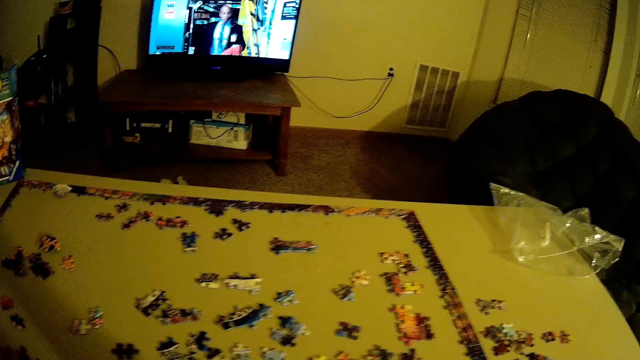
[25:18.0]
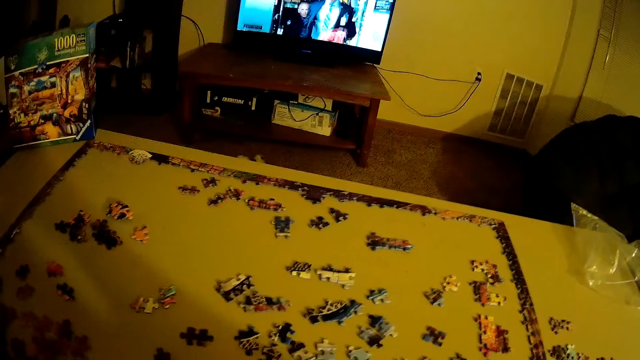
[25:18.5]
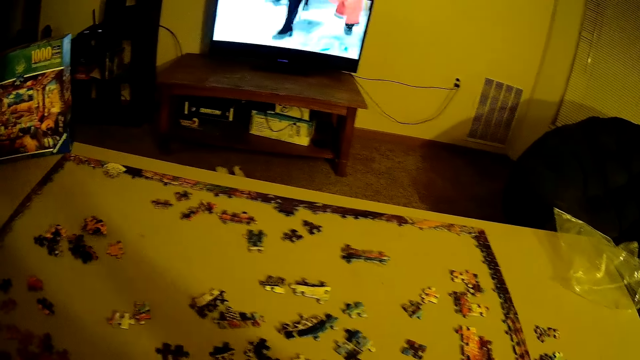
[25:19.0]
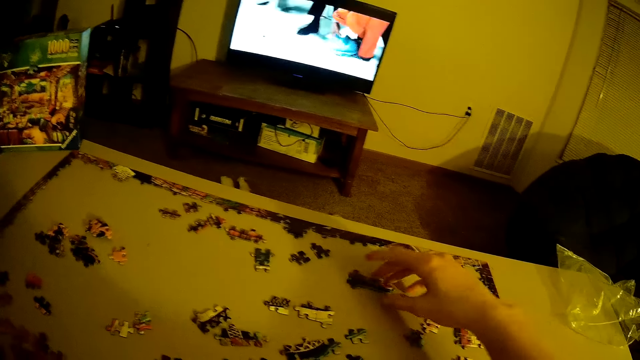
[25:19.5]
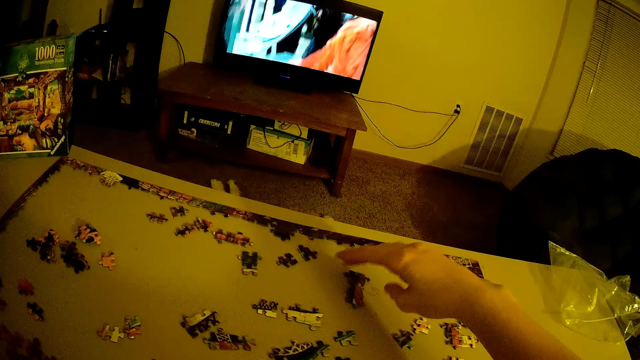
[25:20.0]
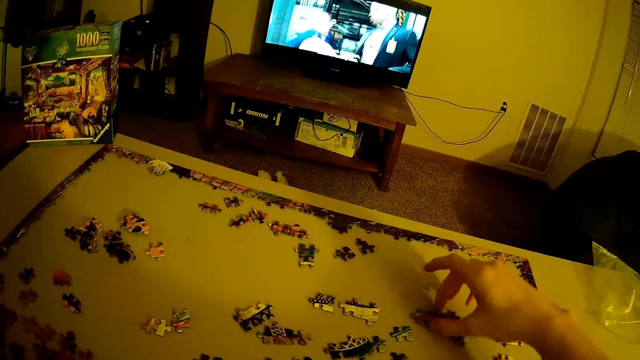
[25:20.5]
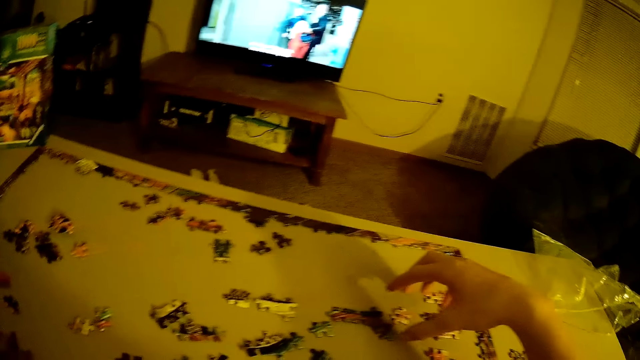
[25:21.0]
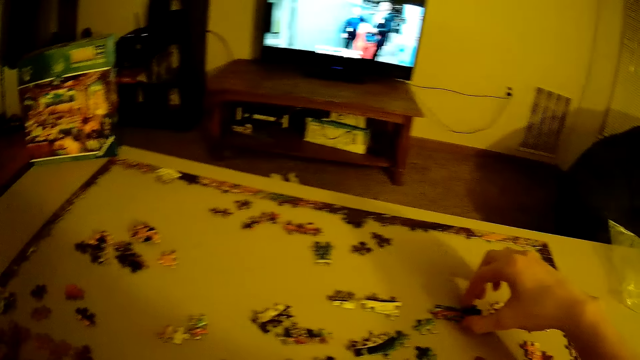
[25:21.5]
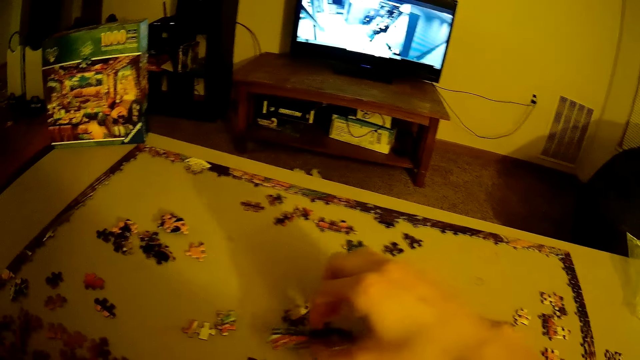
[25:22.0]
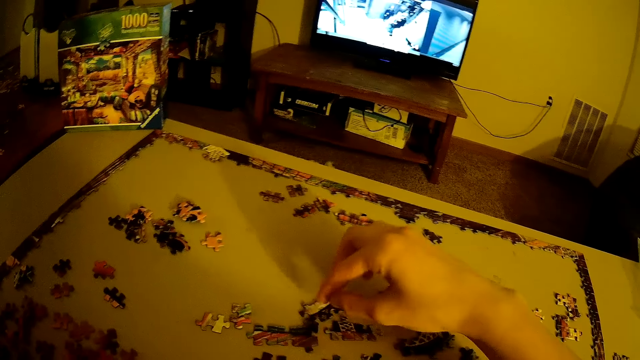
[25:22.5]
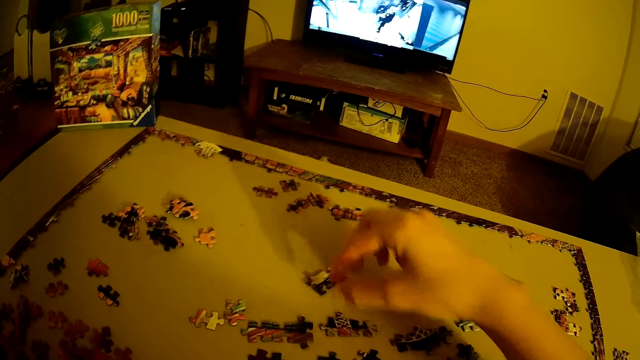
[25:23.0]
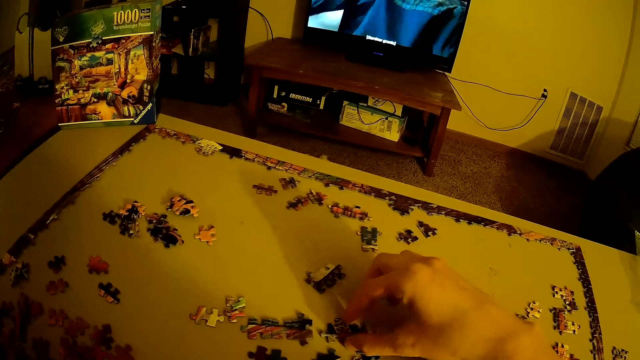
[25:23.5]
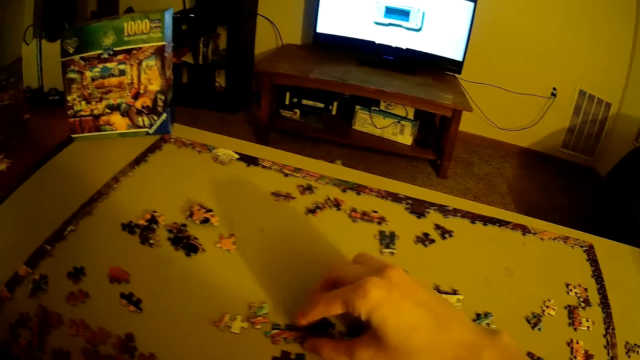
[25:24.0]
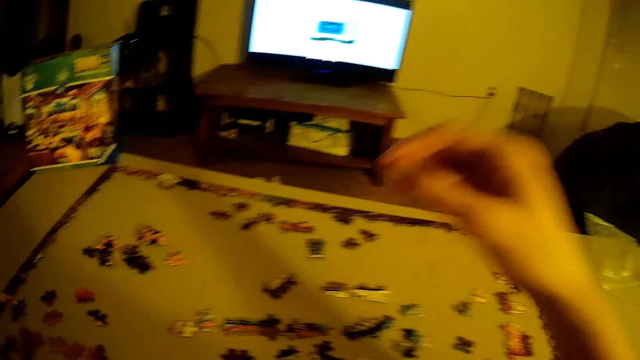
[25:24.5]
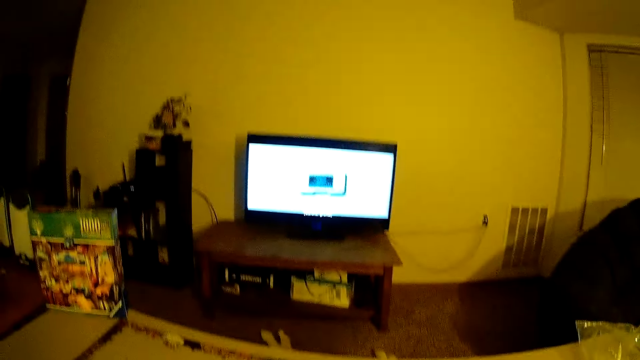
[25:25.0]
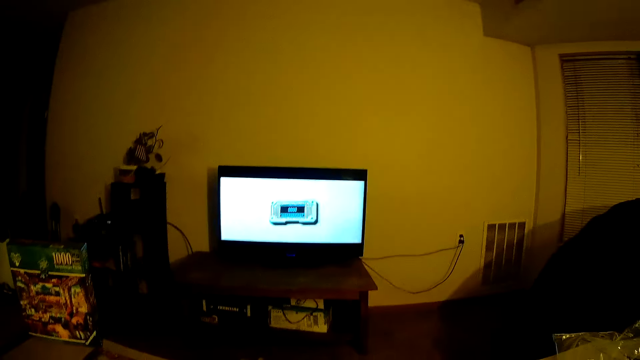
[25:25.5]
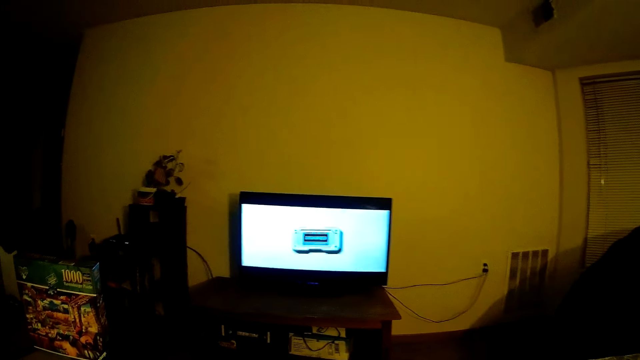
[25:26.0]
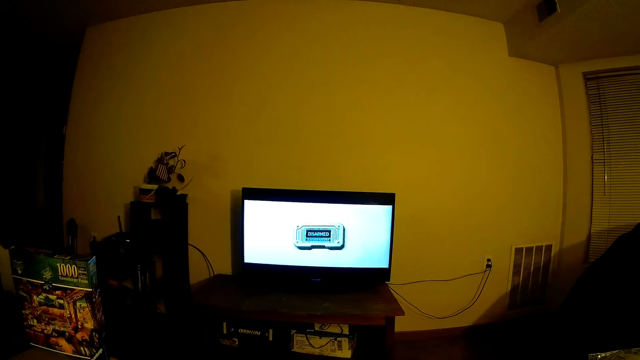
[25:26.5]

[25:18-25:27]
The camera wearer adjusts beads. They move the beads.

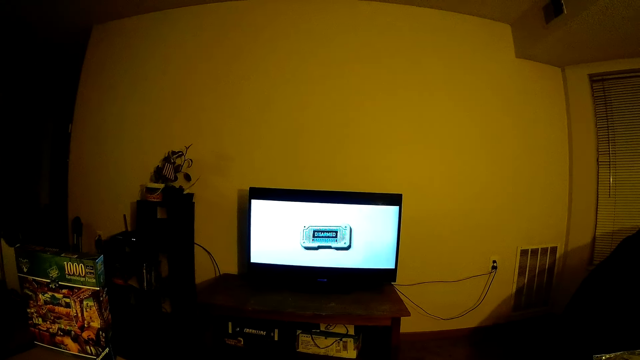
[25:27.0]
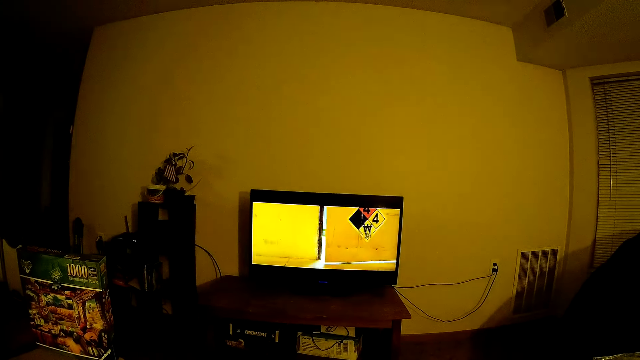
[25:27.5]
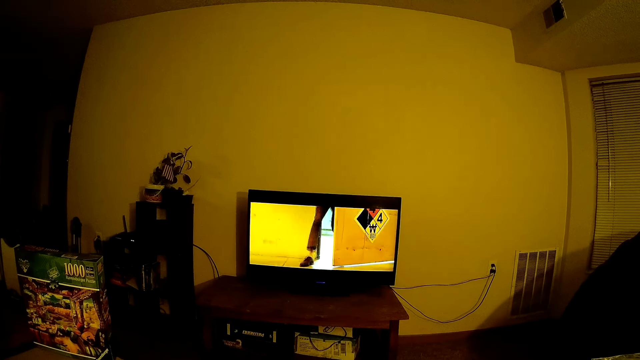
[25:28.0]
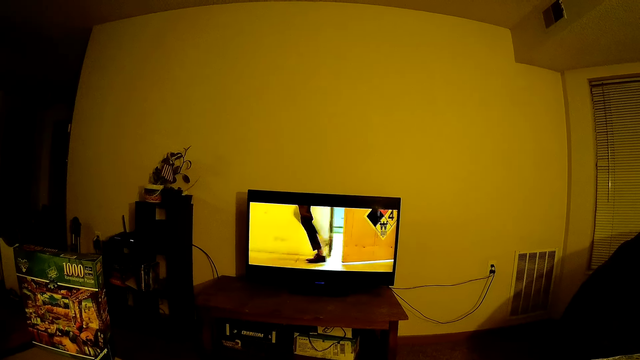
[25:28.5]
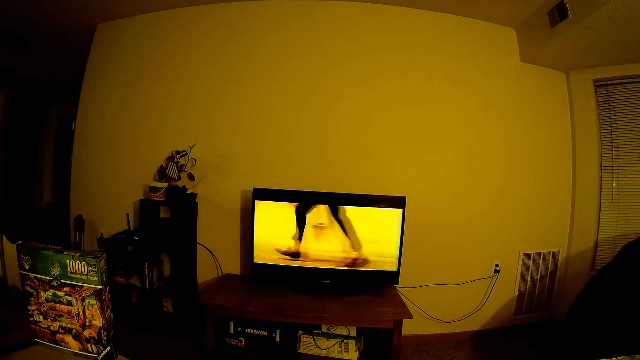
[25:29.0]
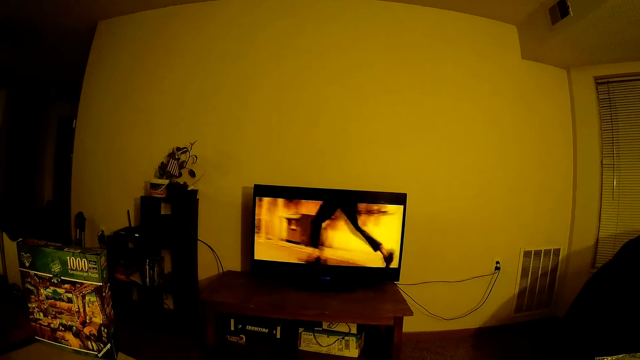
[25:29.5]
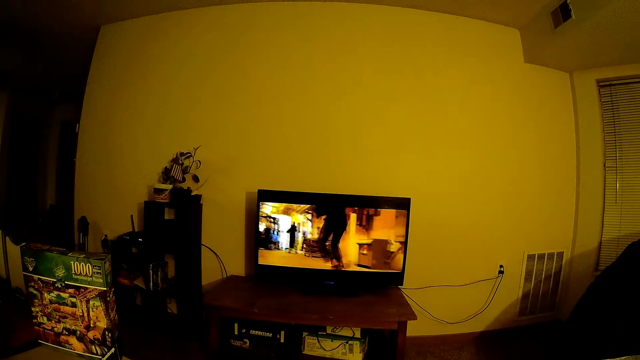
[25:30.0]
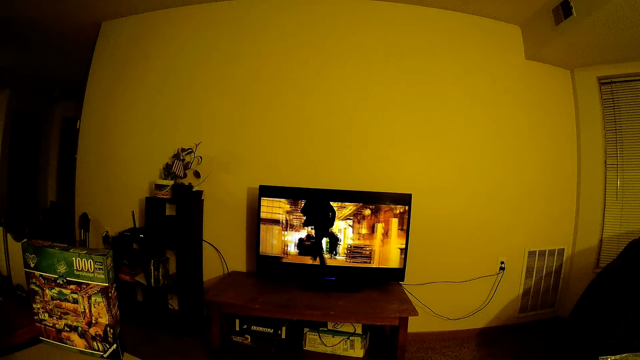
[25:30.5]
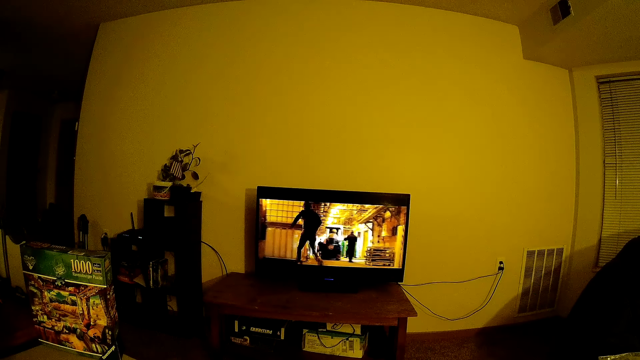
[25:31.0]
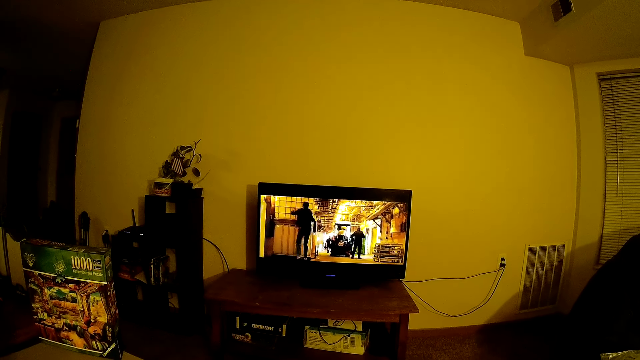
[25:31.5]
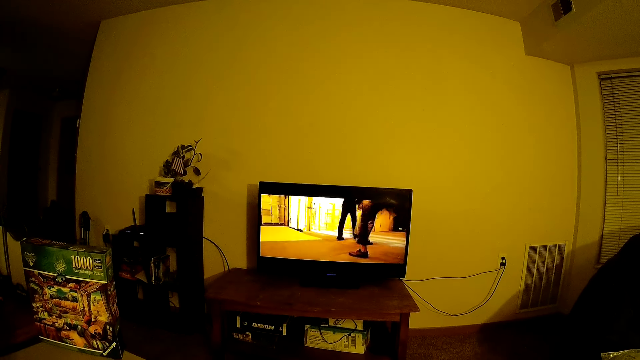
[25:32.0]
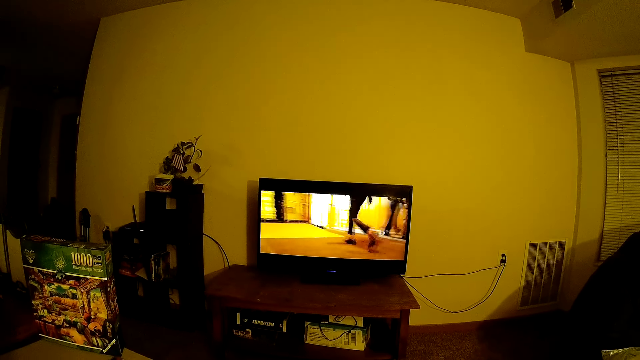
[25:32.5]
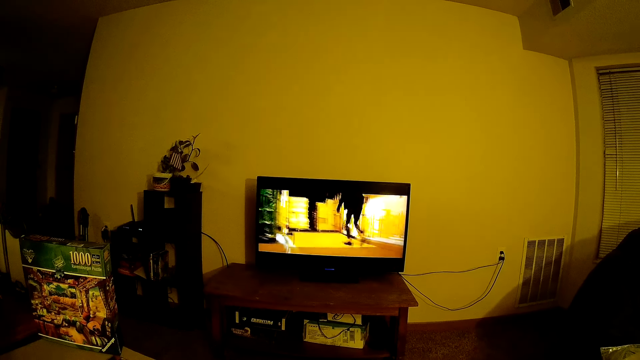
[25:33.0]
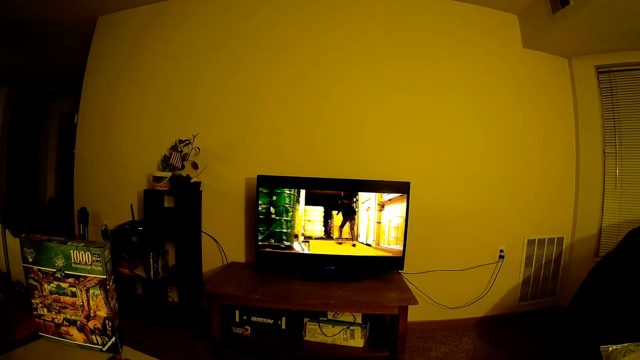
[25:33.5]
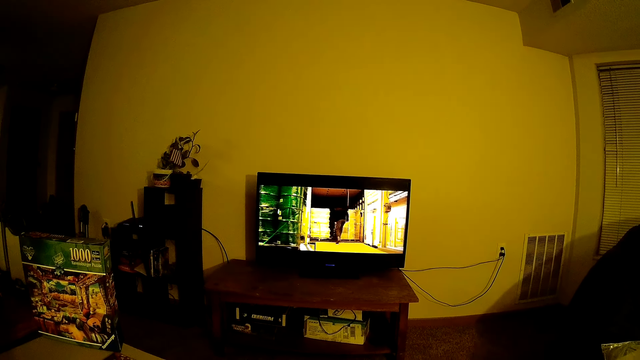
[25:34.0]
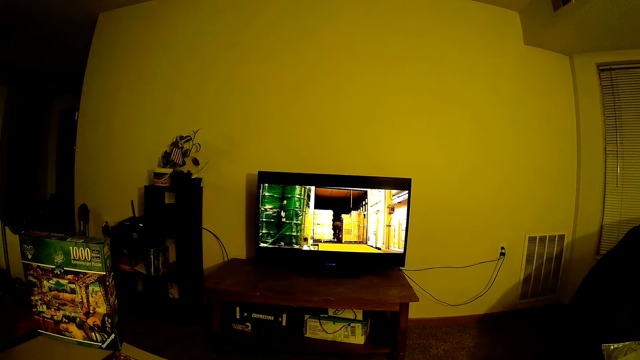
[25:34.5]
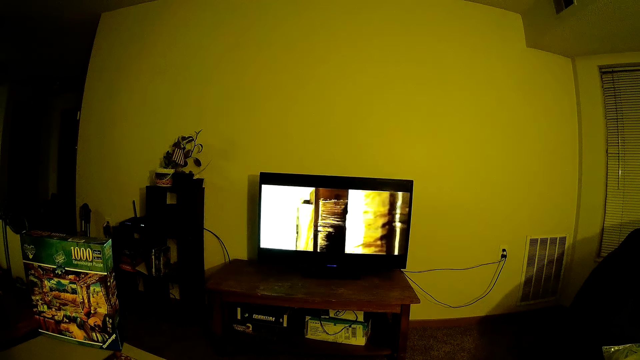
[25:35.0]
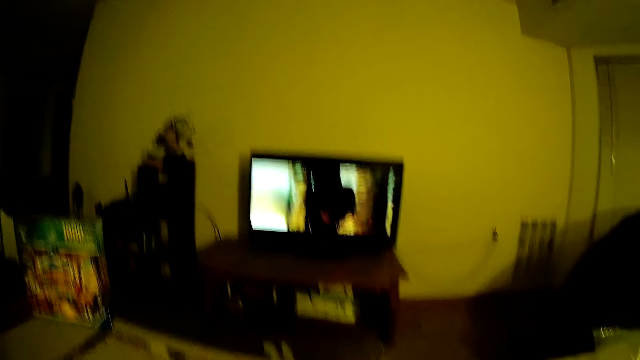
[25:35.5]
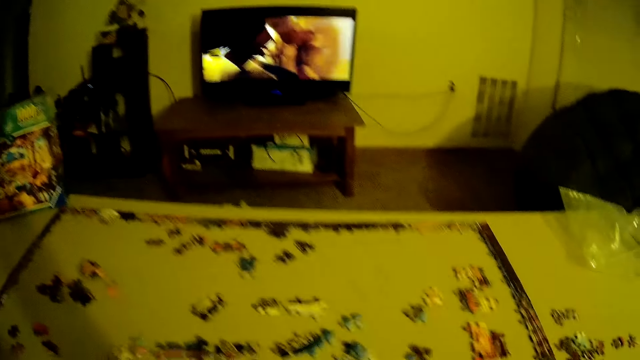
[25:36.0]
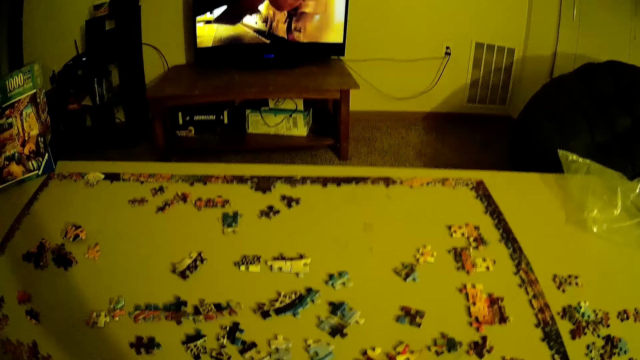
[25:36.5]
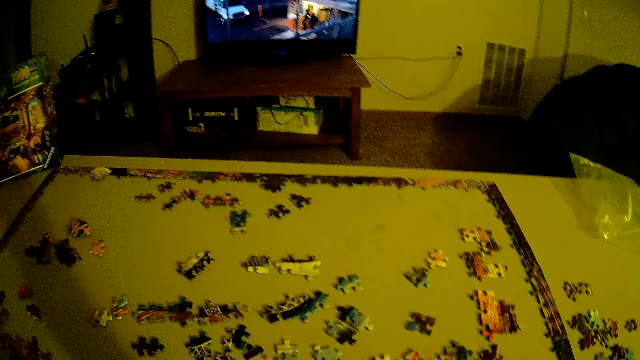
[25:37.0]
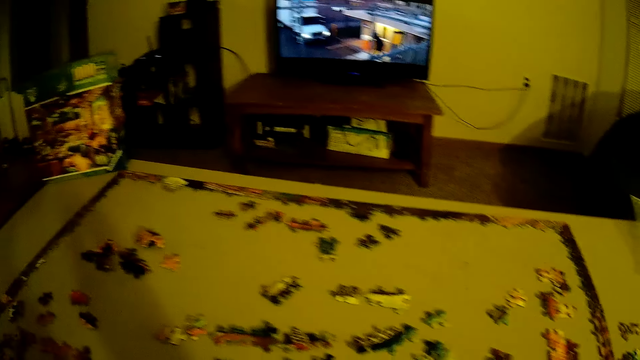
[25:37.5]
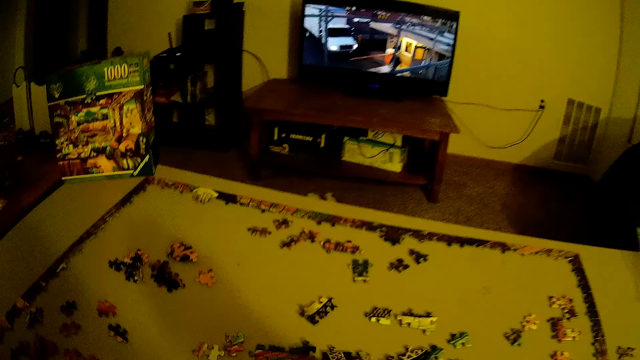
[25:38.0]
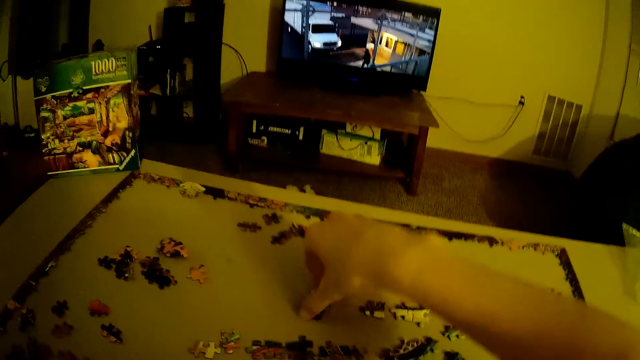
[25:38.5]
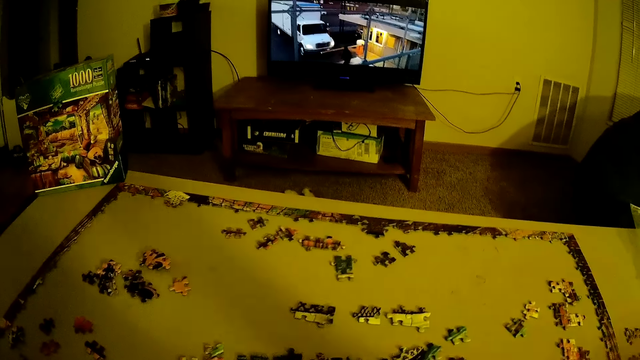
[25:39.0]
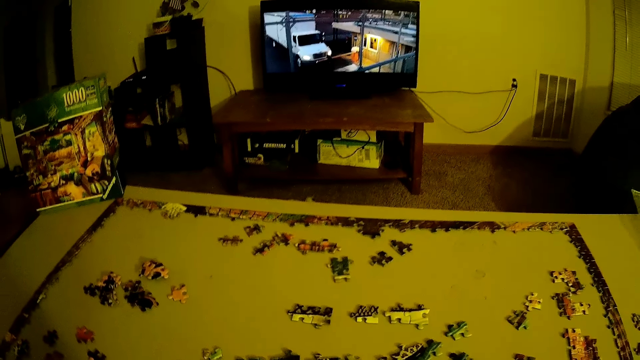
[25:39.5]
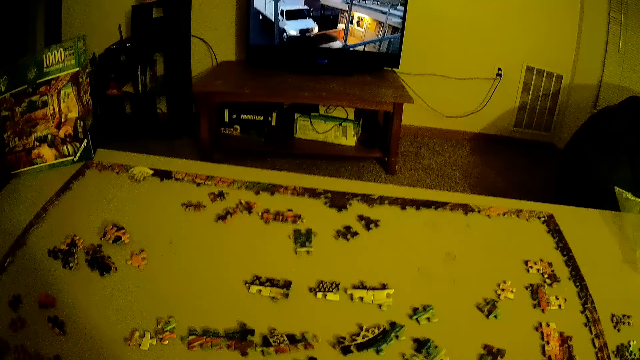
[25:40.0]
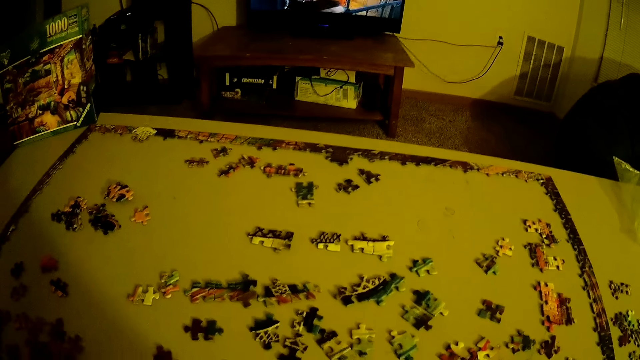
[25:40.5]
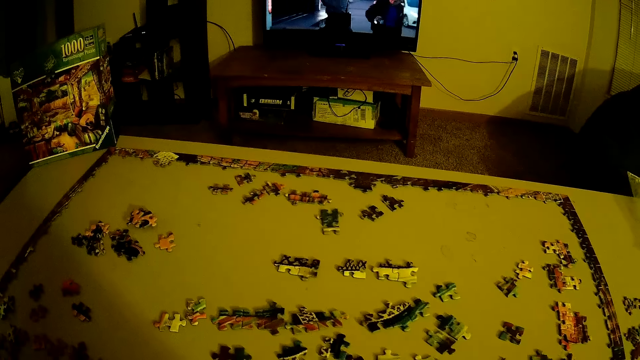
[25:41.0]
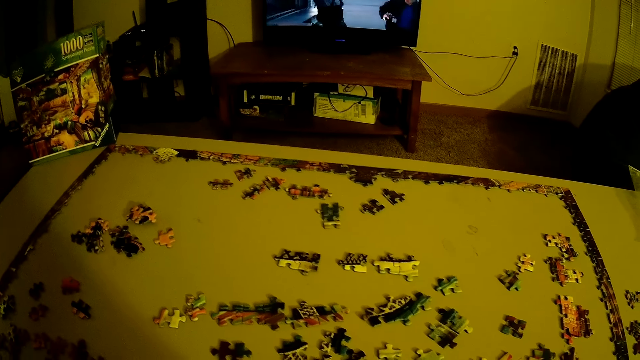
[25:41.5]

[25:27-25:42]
The camera wearer watches television. They arrange the puzzle on the table. They turn beads.
